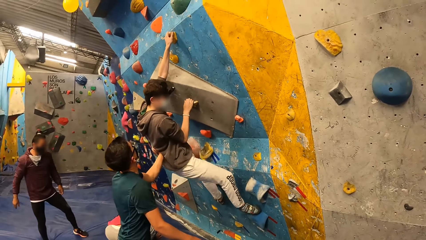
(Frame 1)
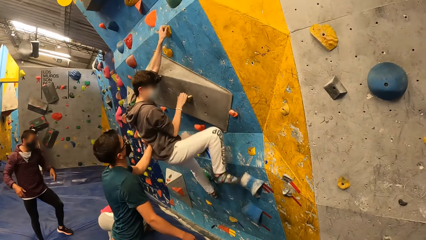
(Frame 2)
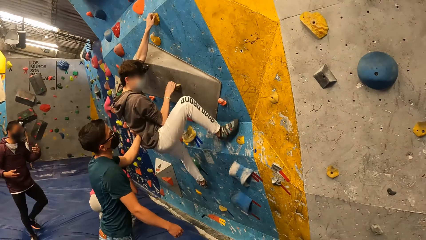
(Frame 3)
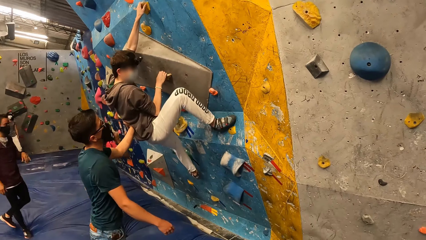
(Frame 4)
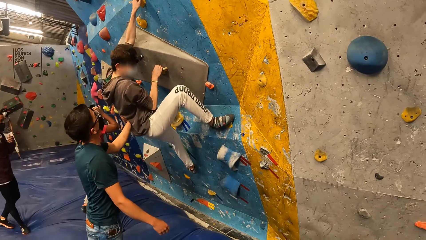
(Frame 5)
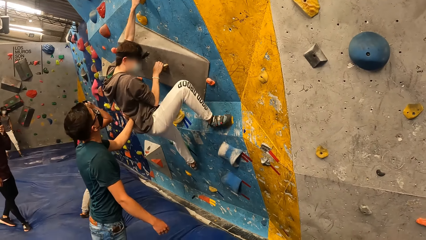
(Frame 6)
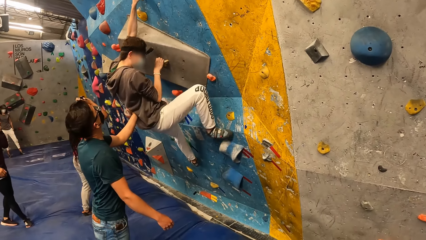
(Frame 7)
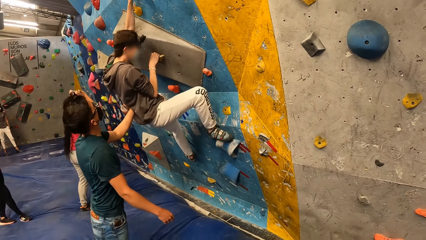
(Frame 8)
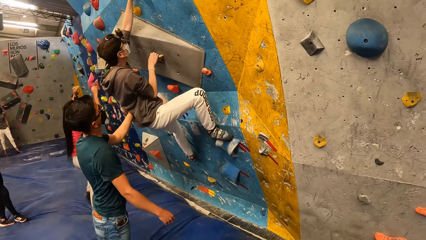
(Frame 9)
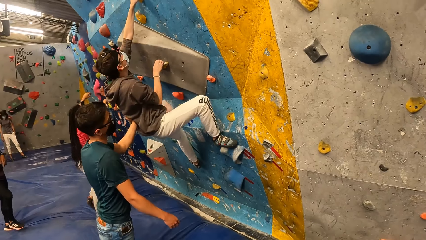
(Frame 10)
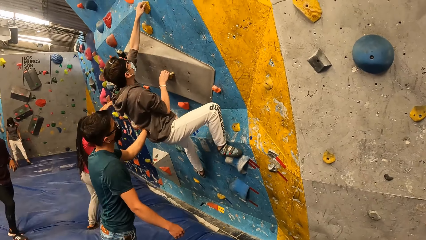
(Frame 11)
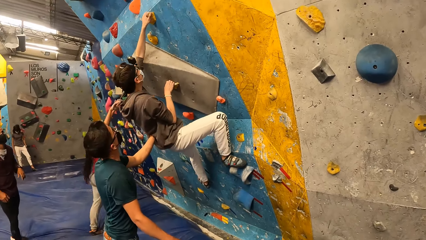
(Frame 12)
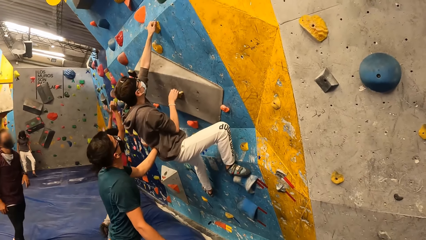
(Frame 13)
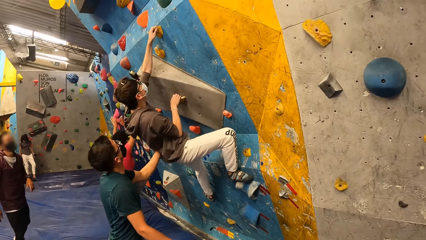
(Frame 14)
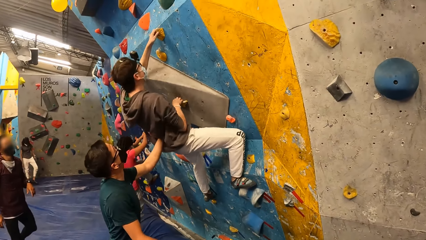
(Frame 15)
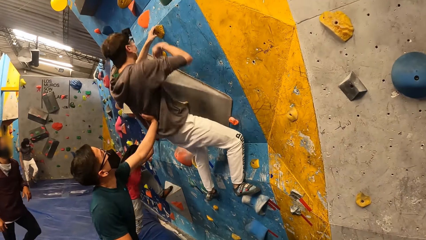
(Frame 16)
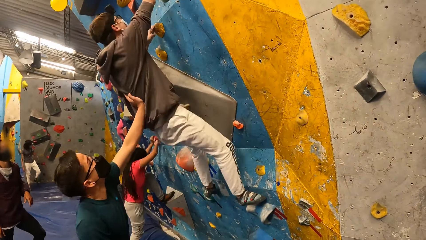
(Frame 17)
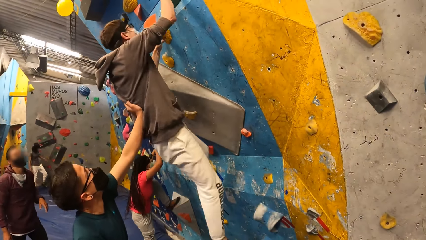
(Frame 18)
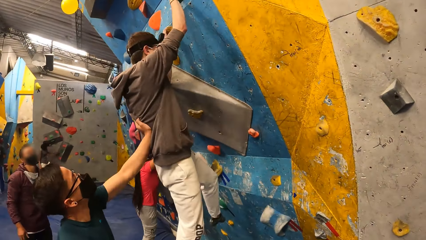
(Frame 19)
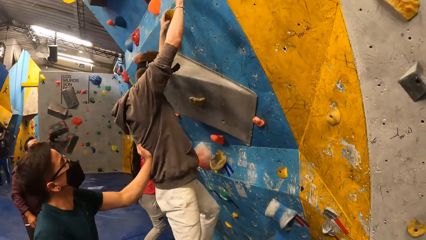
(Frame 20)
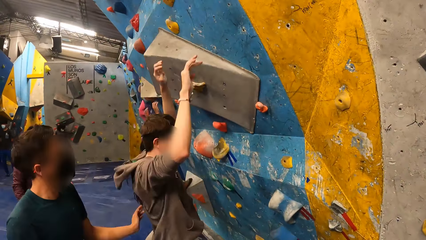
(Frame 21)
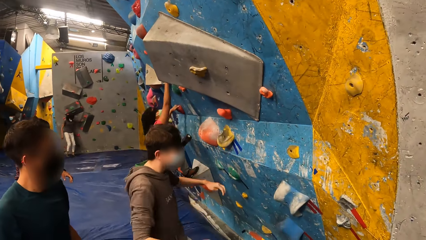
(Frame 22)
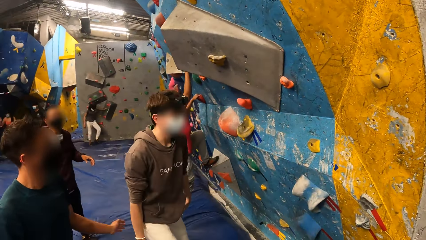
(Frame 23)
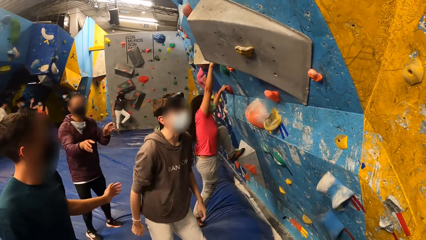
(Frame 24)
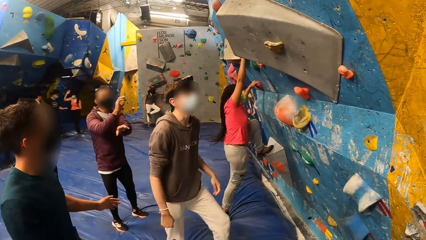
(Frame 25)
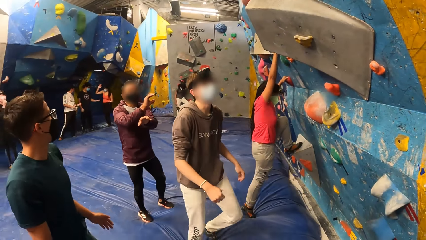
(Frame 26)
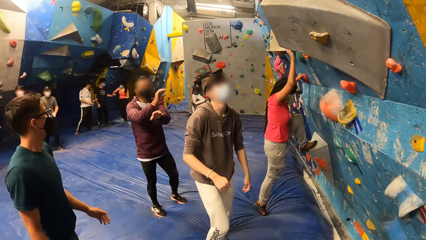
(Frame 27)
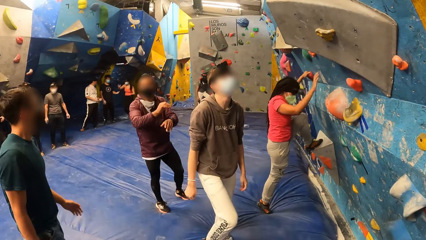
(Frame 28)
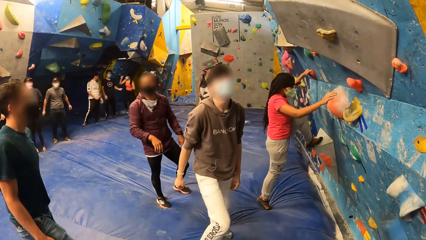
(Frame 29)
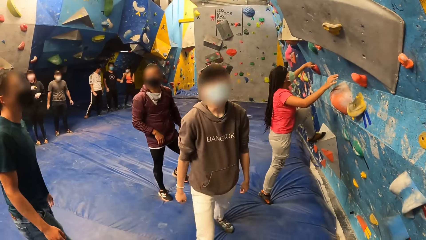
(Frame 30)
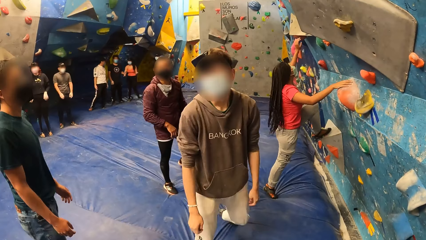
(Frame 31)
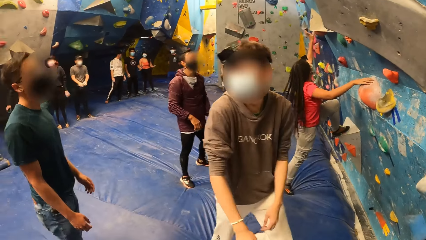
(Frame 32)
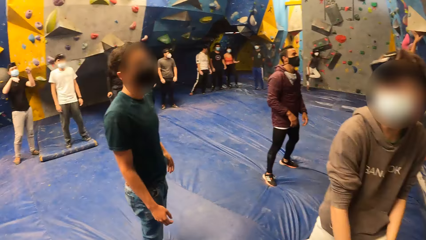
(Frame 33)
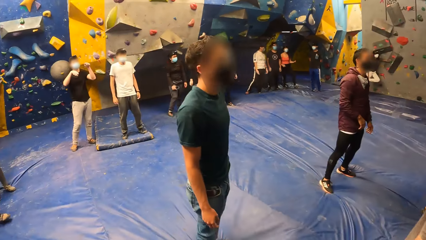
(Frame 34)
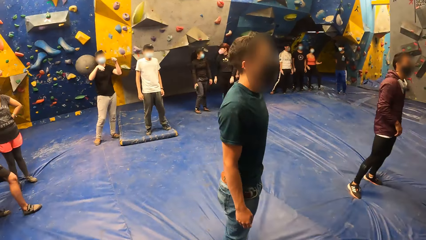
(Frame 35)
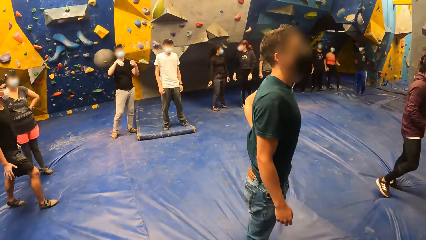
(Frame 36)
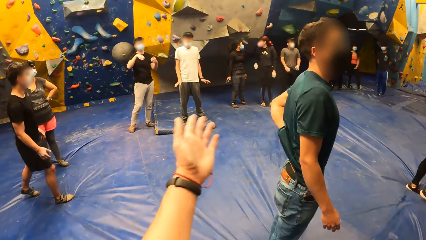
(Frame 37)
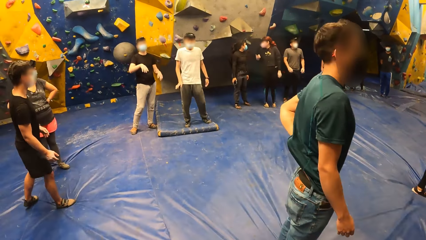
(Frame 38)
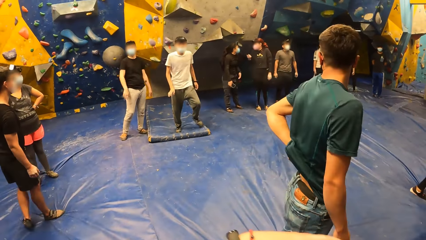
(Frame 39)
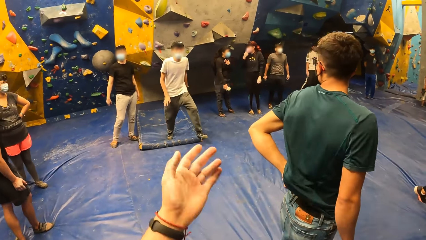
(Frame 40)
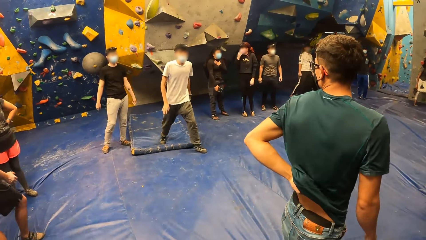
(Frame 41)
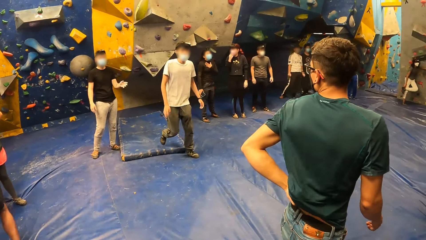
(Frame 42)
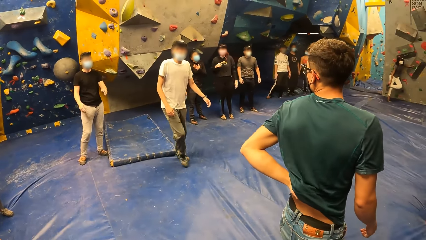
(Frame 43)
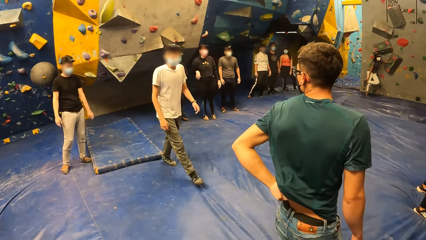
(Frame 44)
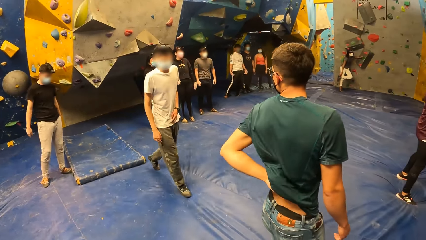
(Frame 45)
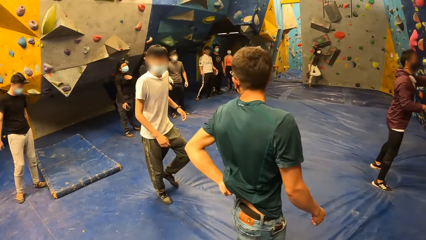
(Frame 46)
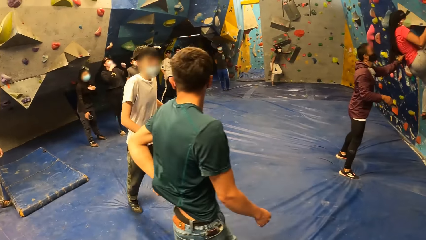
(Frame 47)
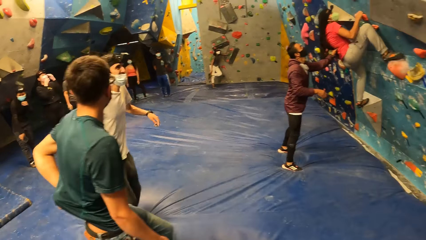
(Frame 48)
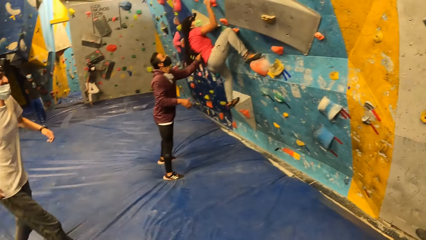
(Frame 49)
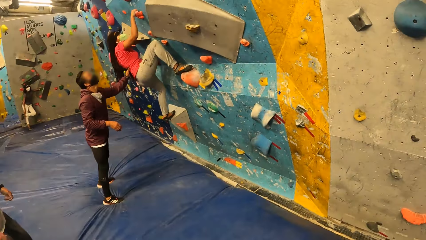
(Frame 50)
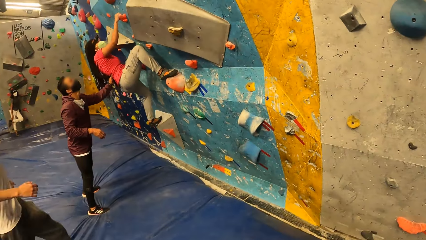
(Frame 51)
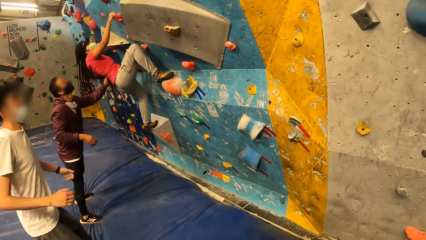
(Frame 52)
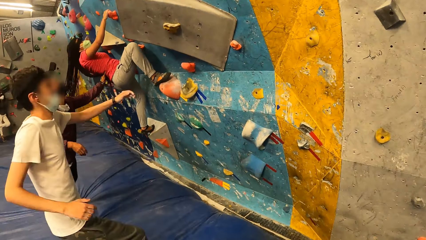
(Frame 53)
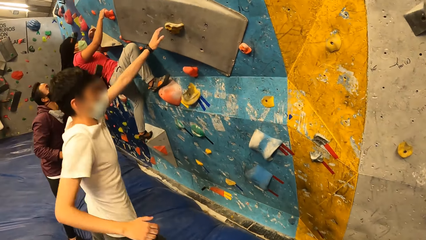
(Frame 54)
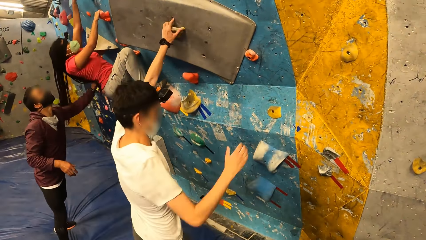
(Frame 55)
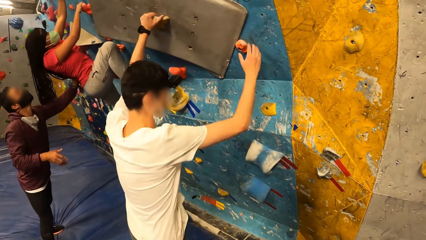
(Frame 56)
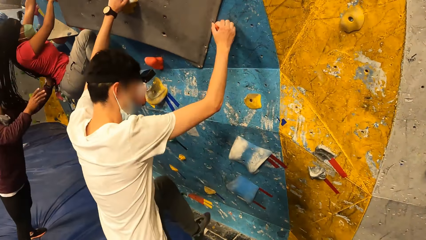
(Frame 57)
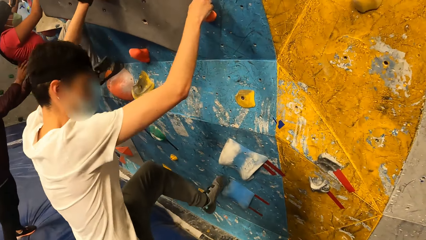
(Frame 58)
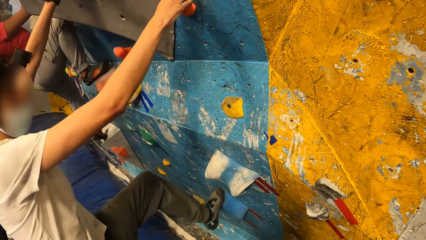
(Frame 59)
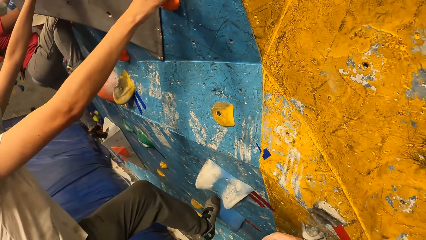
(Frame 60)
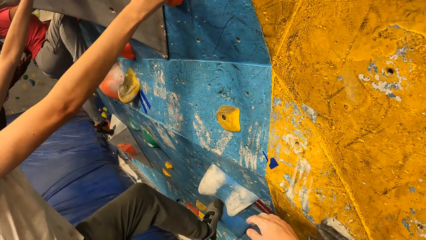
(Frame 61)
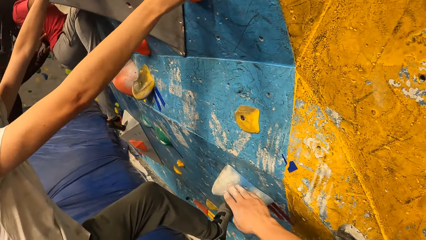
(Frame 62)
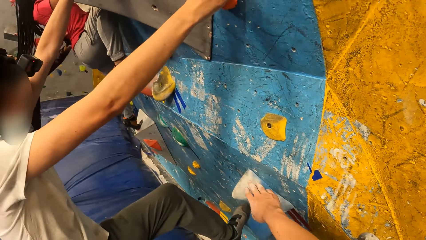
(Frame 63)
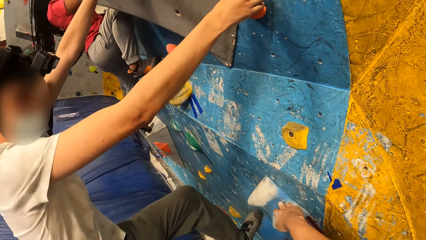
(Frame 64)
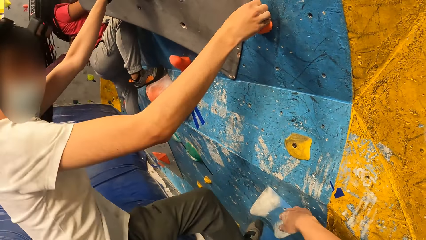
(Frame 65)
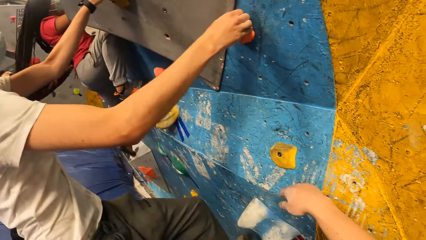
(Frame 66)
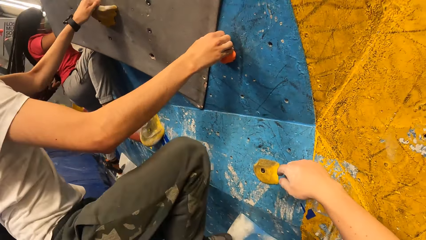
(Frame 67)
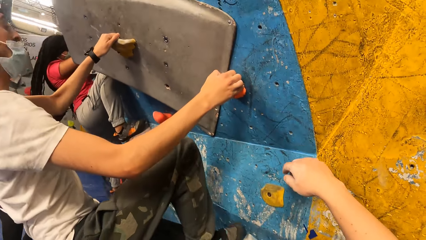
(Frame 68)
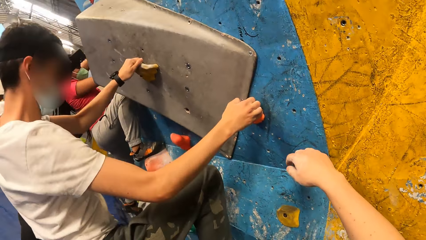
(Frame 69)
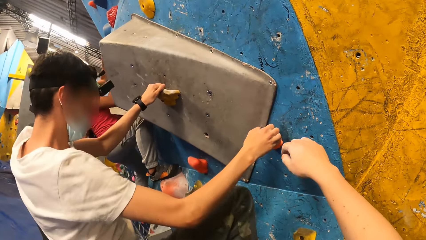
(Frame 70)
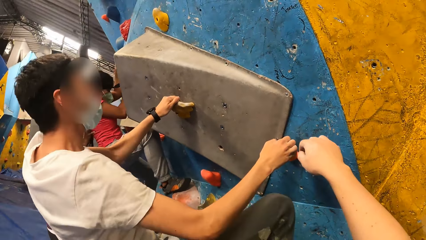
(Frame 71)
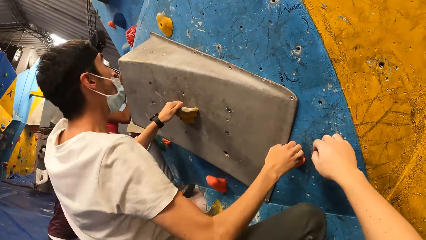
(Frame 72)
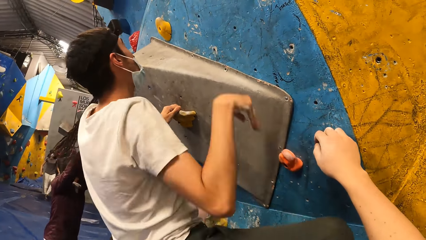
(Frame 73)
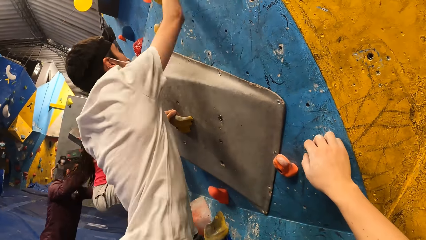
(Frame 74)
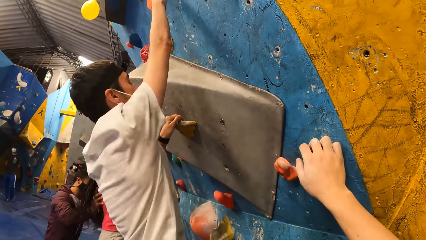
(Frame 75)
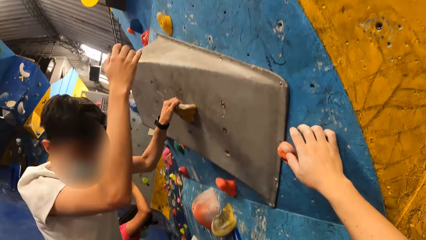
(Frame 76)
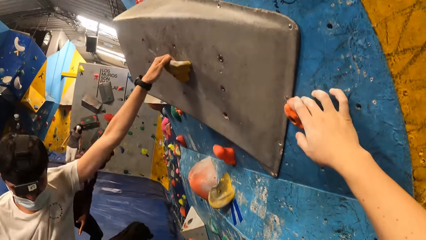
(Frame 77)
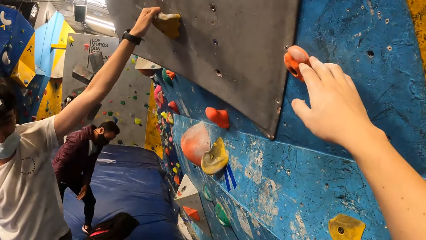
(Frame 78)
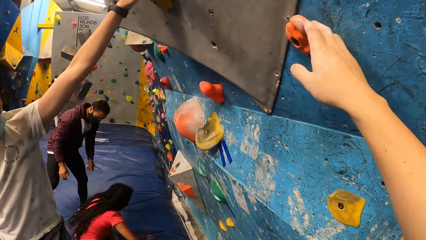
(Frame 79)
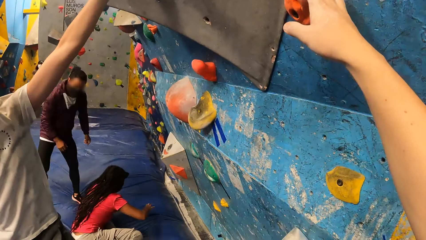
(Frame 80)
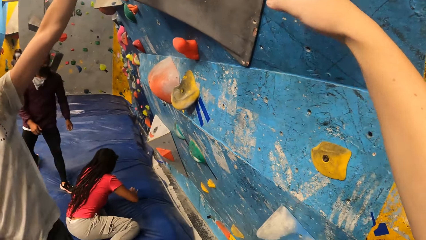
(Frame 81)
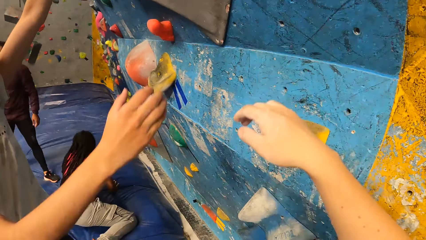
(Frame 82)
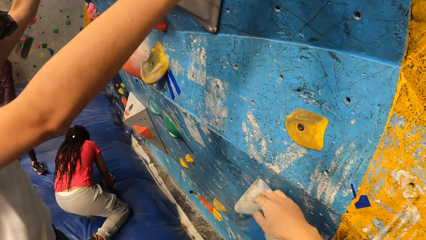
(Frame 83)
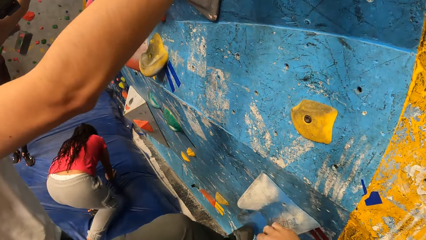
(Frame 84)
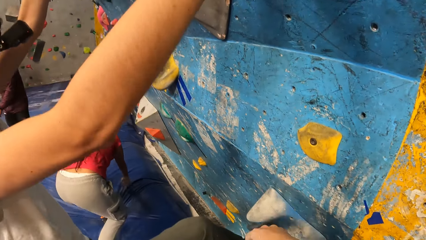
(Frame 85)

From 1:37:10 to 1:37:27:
A woman climbs the wall. A man jumps on the floor. Another woman uses gestures. The first man moves around. Another man greets a third woman. The second woman greets the second man. A third man moves a hand. A fourth man uses gestures. A fourth woman looks around. The camera wearer uses gestures. The fourth man walks around. The camera wearer looks around. A fifth man interacts with the first woman. The camera wearer walks around. The fourth man climbs the wall. The camera wearer touches the wall with his right hand. He moves a hand. The fourth man jumps on the floor. The camera wearer holds a boulder stone.
